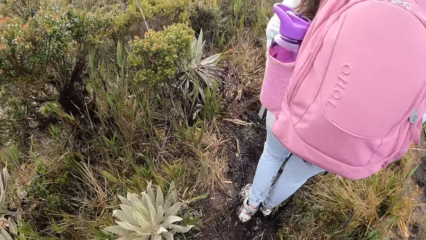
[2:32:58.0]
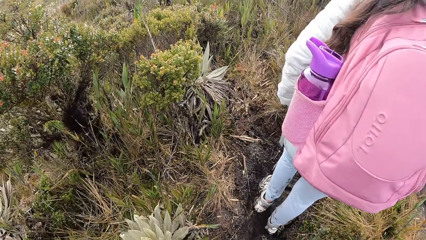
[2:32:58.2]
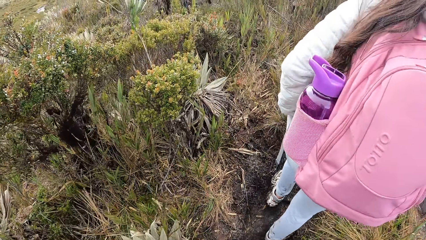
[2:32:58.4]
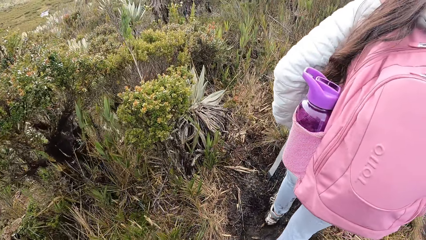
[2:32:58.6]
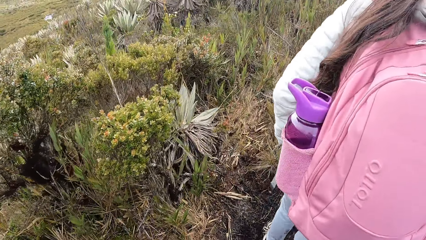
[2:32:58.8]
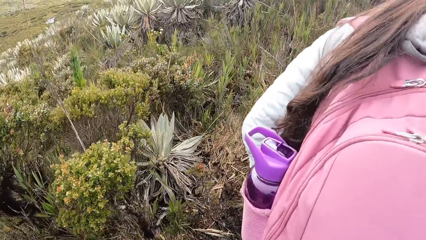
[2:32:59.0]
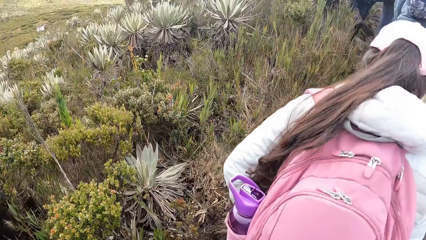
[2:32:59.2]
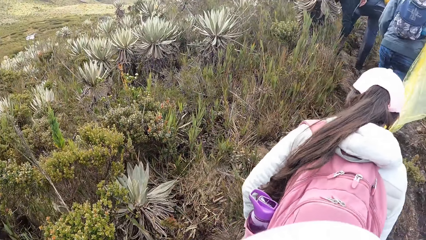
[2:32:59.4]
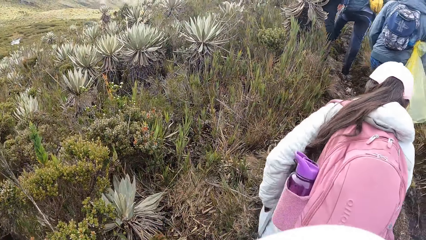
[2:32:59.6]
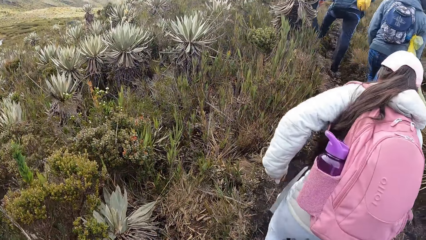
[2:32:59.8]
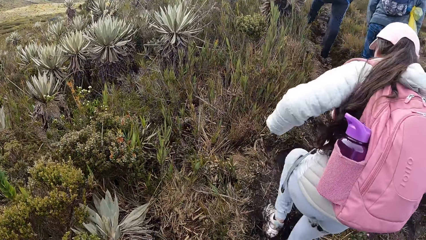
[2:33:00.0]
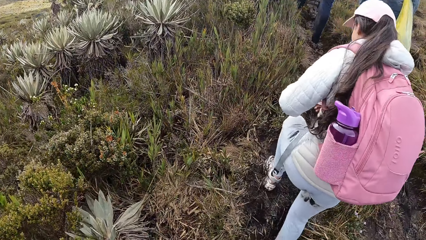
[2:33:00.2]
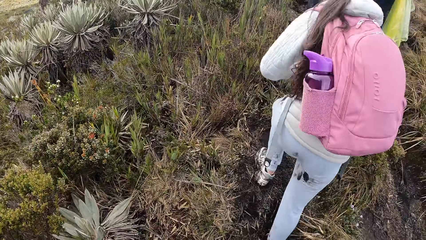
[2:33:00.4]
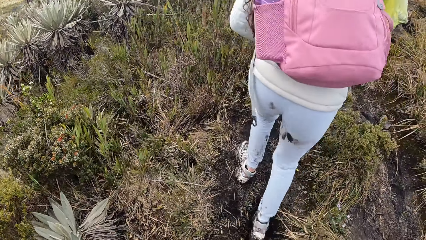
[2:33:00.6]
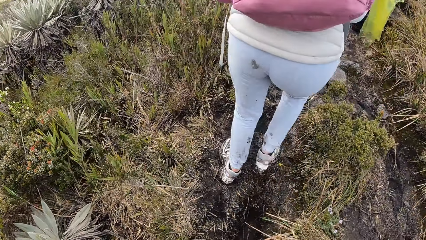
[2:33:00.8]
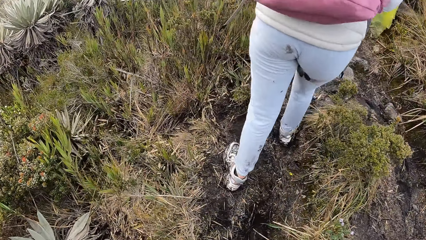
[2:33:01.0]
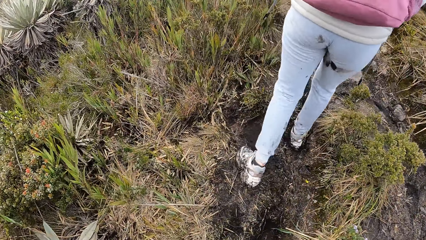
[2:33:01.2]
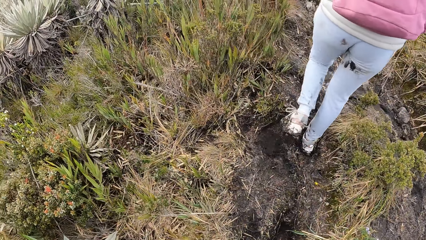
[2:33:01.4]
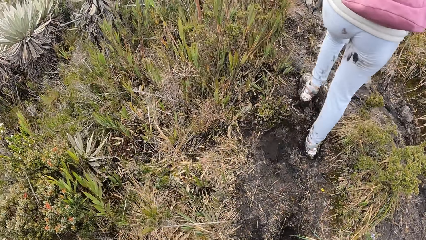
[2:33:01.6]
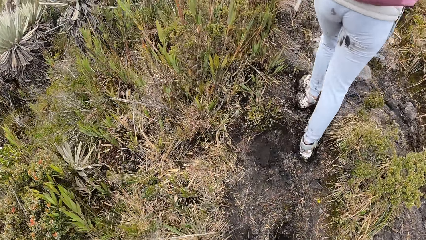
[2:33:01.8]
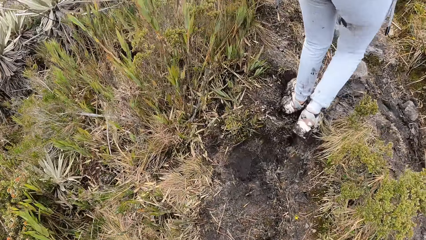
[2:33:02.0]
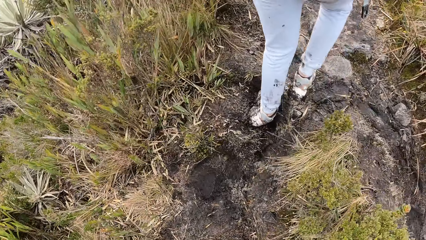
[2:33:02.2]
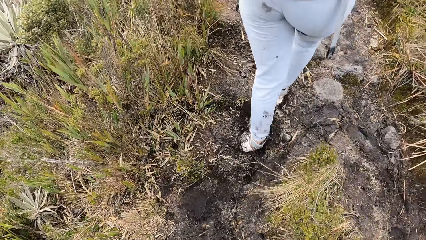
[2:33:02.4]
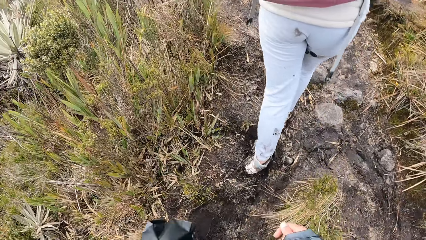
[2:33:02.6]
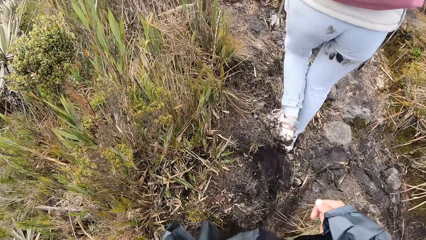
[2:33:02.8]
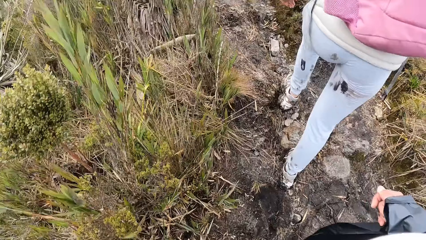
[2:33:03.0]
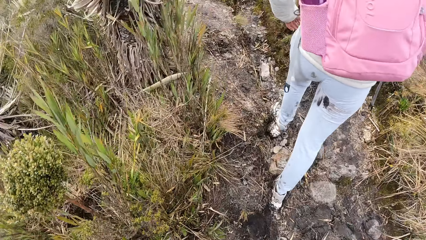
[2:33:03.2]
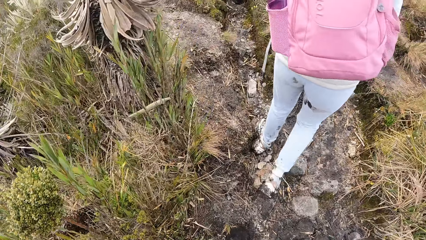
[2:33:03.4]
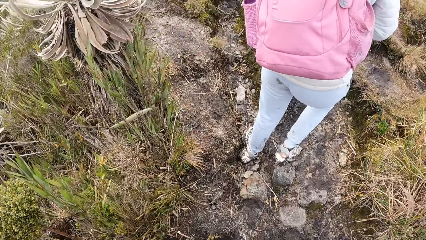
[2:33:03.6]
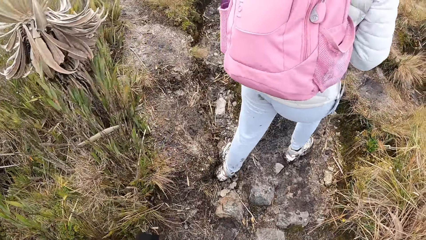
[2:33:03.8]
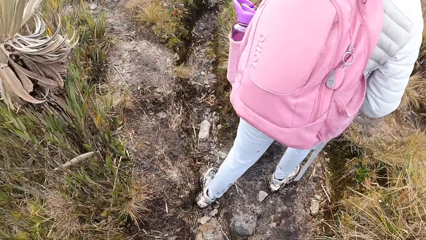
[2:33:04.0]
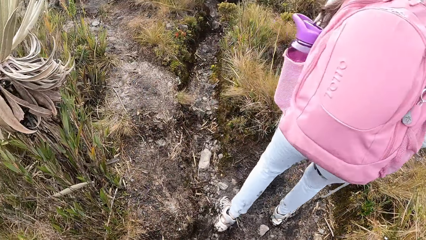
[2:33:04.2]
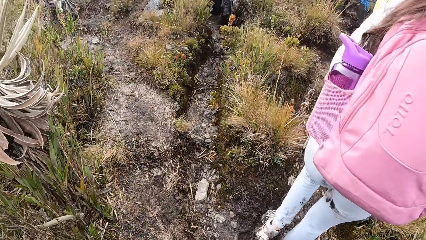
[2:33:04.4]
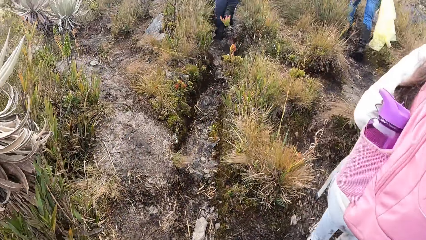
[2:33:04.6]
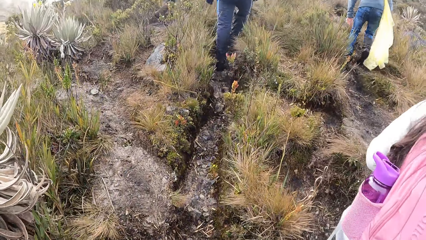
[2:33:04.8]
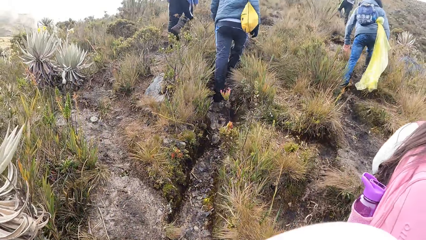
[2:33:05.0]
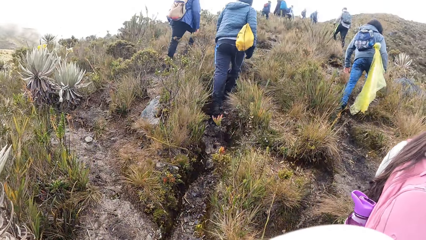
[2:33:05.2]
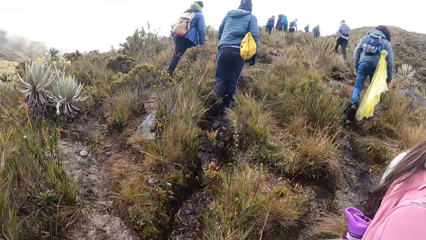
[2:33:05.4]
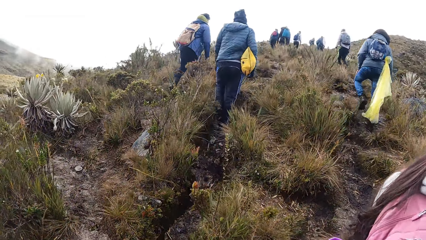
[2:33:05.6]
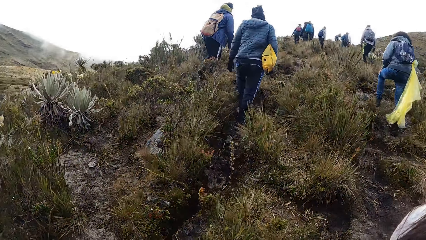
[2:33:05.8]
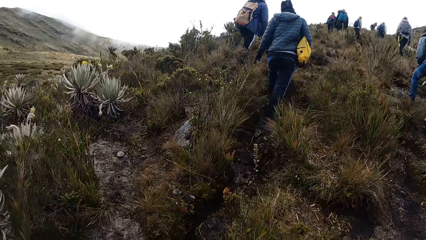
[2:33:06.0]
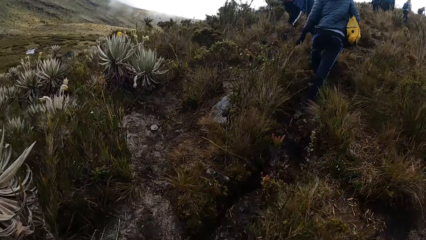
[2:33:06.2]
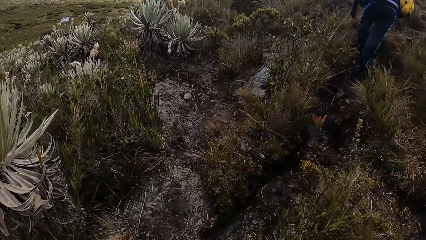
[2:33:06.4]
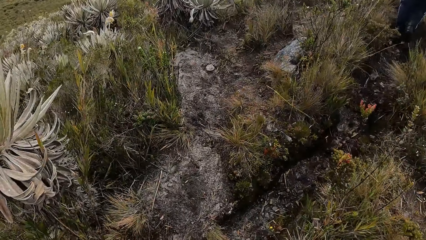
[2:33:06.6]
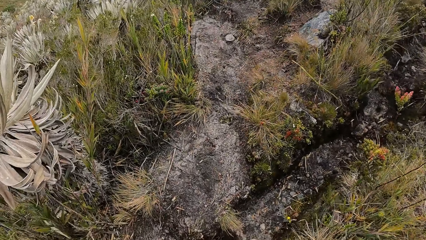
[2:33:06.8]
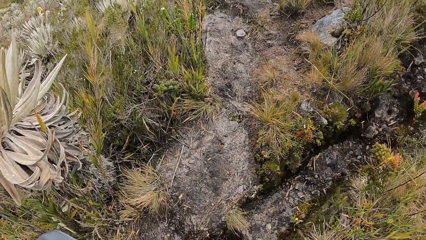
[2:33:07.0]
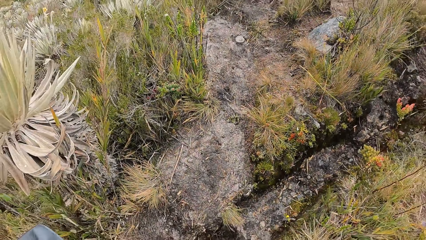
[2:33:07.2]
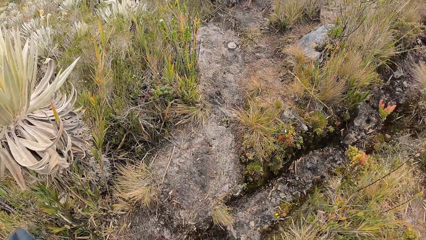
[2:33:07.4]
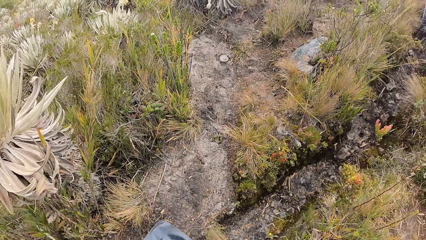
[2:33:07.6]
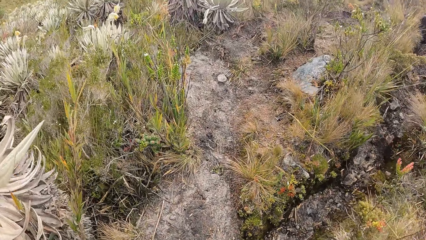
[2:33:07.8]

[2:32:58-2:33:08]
The lady walks around in the field. The camera wearer walks around in the field.

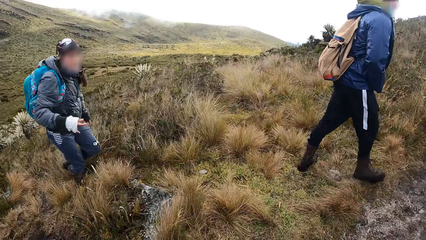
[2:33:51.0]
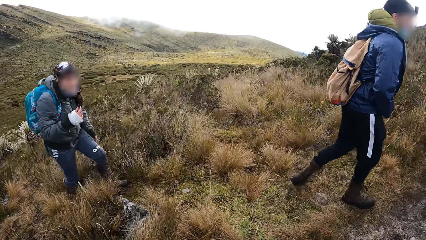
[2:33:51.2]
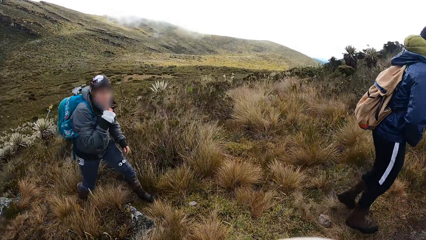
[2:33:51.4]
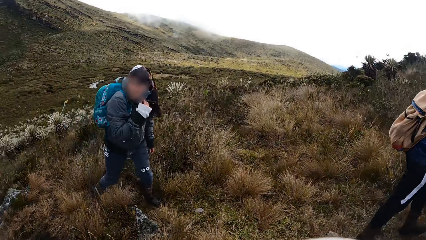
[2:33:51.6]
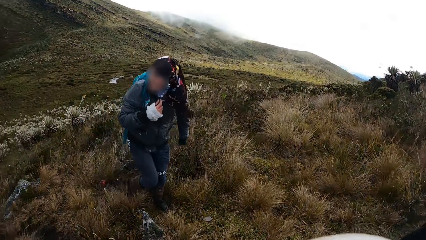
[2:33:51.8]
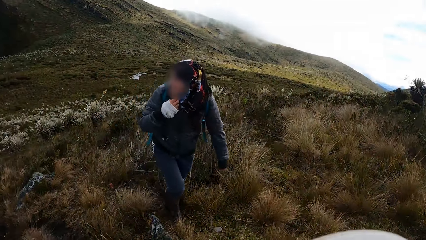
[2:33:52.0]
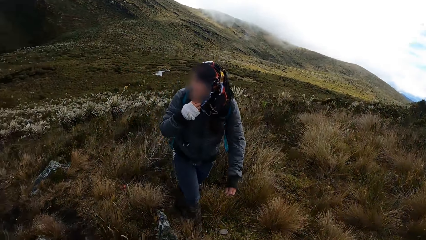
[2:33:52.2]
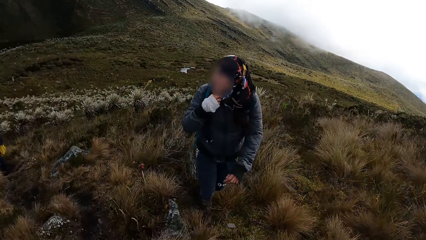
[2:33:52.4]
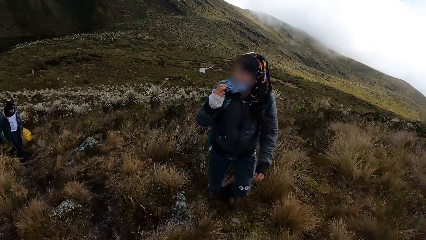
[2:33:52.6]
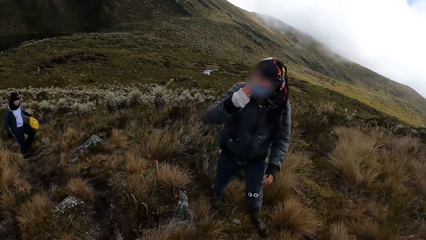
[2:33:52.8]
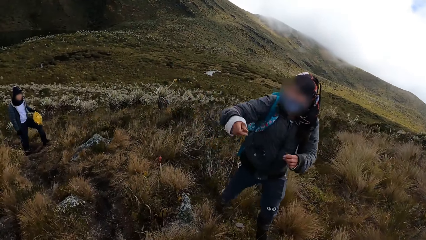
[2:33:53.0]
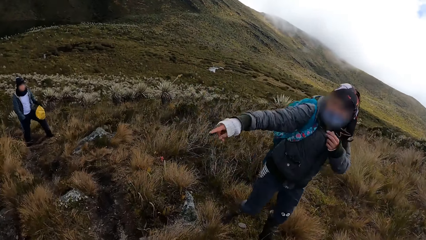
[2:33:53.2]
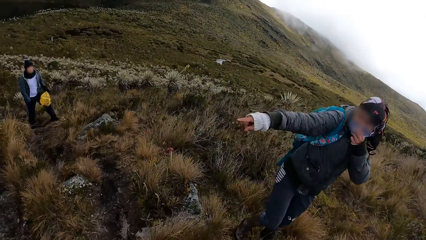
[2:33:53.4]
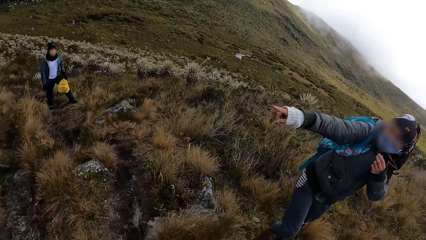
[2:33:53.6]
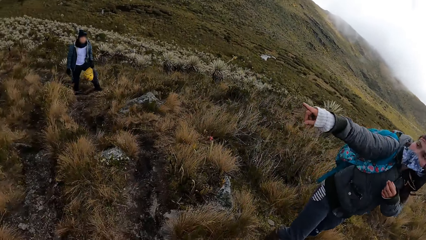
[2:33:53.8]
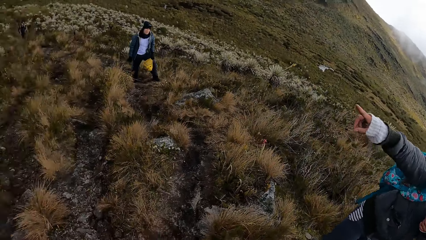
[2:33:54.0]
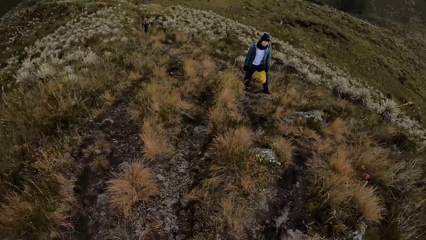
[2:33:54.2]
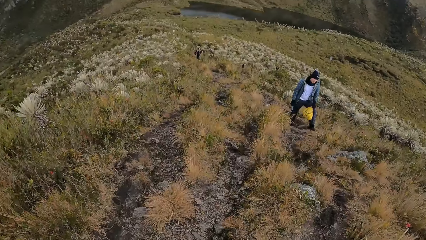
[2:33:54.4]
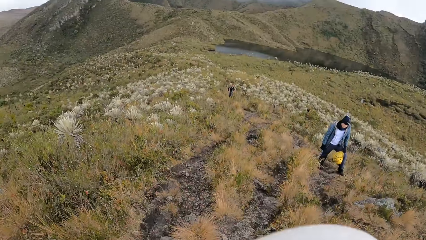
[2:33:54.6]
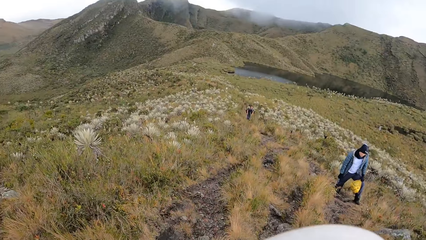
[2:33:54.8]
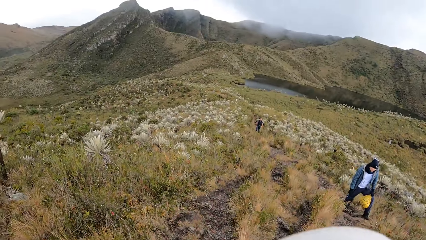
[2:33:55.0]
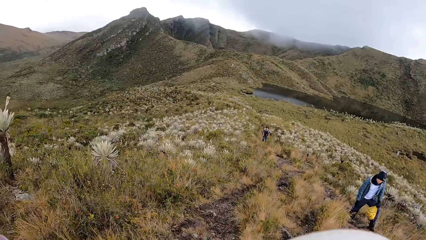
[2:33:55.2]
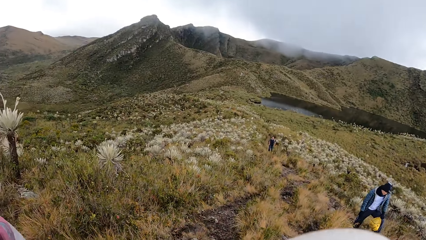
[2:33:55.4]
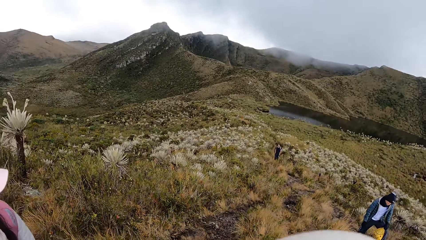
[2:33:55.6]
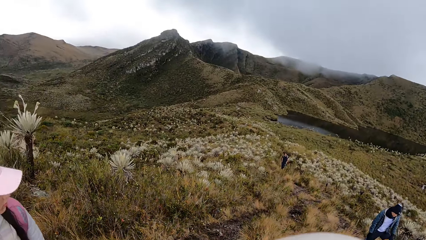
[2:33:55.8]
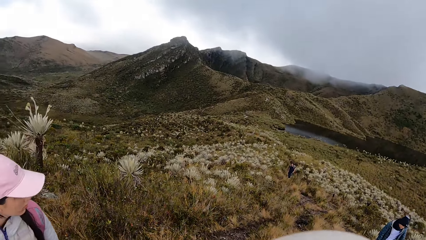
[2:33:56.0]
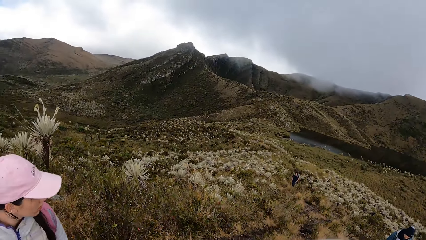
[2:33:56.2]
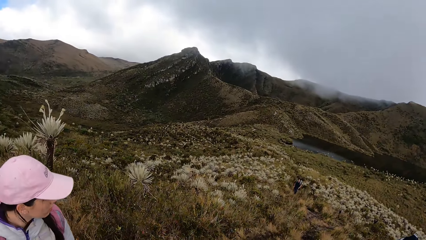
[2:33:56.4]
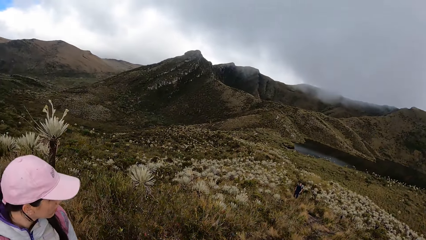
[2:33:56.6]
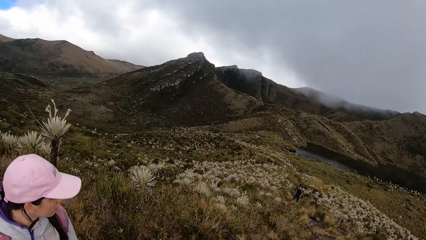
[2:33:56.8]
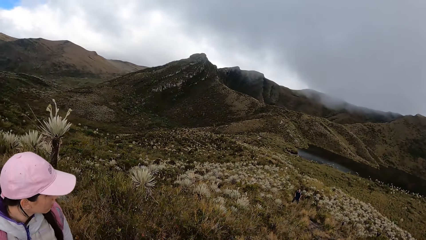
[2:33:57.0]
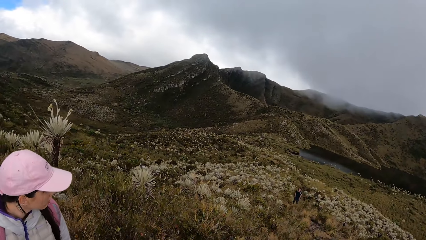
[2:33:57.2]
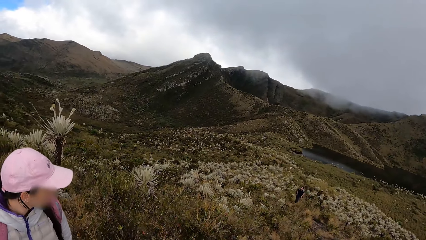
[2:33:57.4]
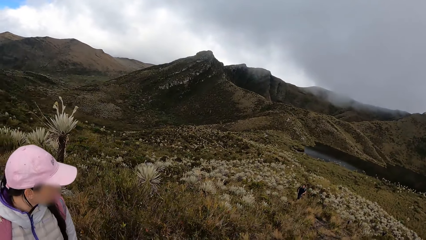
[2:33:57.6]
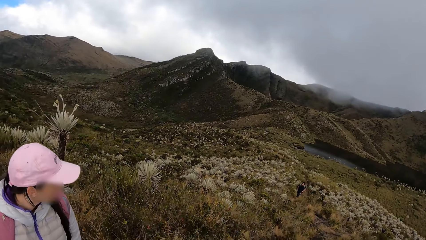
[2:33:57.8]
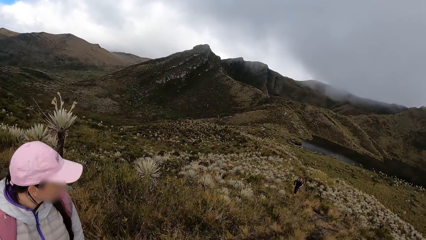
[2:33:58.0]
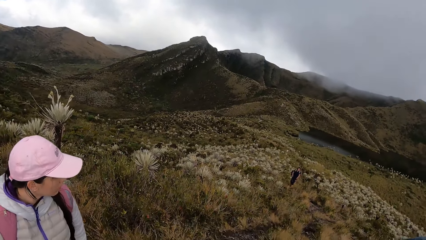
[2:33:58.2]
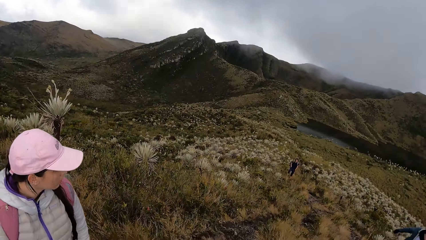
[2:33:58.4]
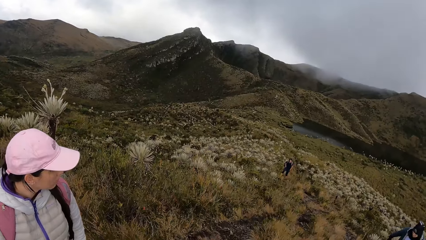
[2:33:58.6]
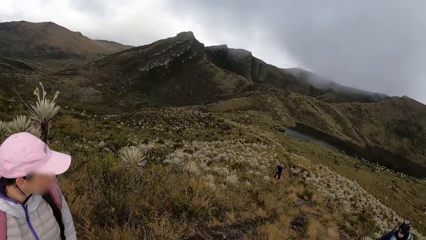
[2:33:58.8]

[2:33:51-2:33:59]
A woman adjusts her facemask with her right hand.
